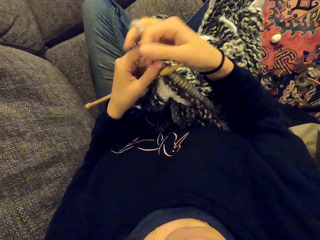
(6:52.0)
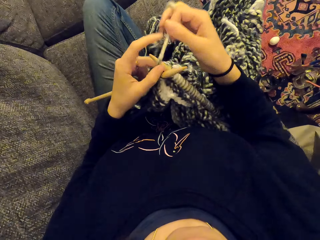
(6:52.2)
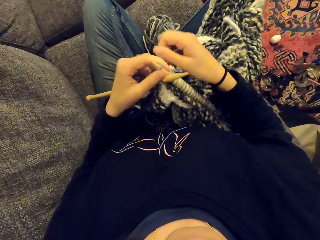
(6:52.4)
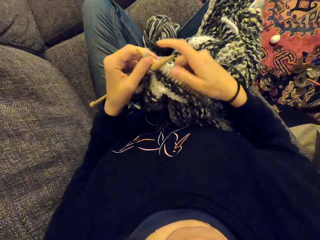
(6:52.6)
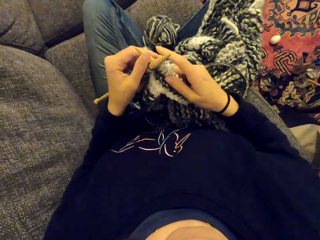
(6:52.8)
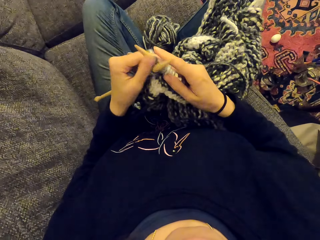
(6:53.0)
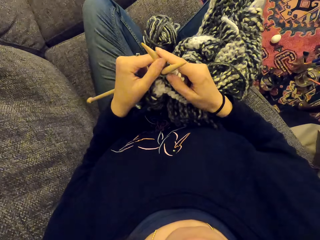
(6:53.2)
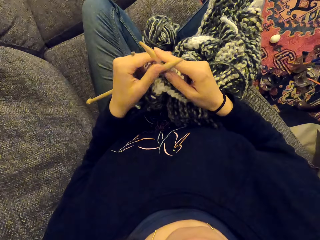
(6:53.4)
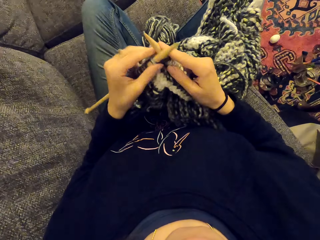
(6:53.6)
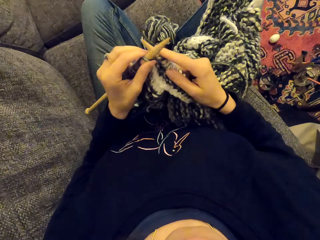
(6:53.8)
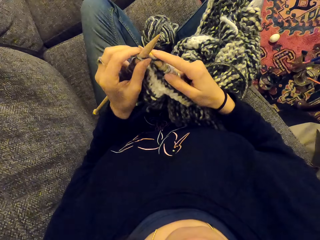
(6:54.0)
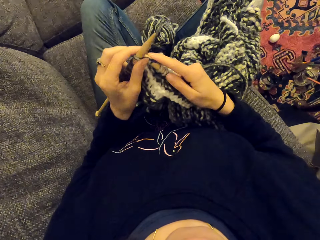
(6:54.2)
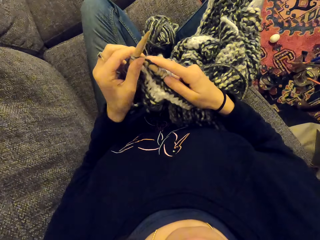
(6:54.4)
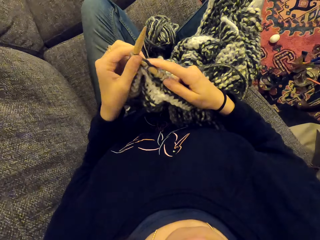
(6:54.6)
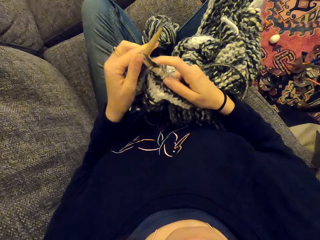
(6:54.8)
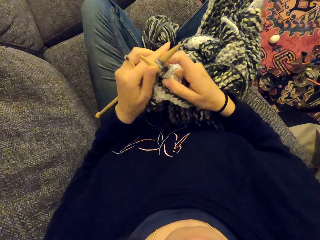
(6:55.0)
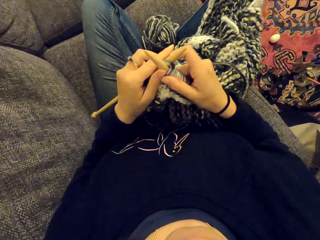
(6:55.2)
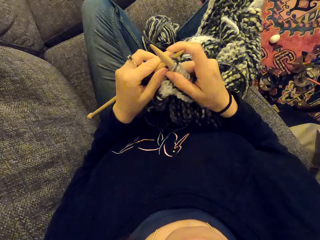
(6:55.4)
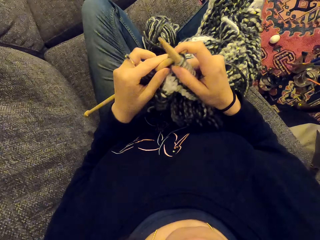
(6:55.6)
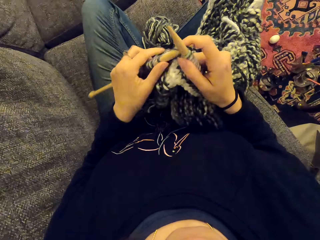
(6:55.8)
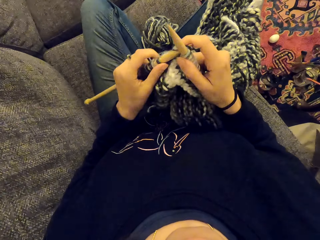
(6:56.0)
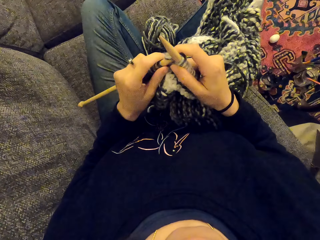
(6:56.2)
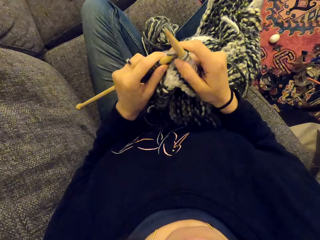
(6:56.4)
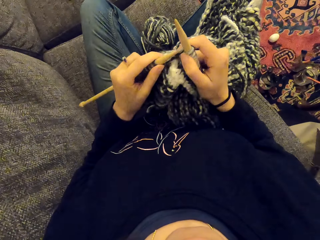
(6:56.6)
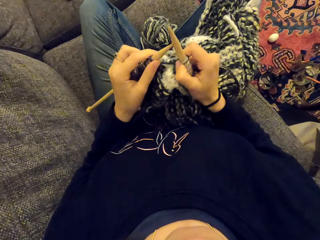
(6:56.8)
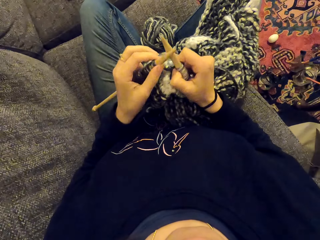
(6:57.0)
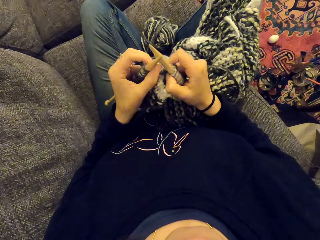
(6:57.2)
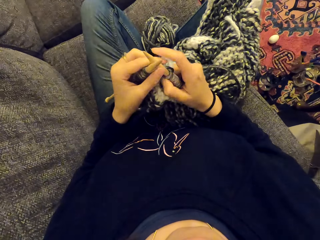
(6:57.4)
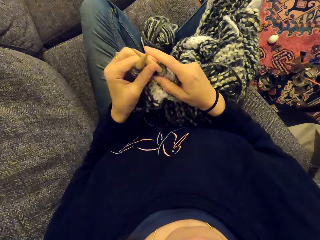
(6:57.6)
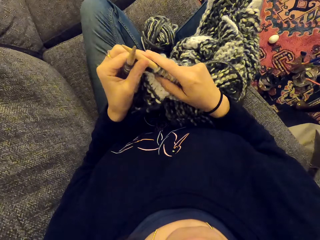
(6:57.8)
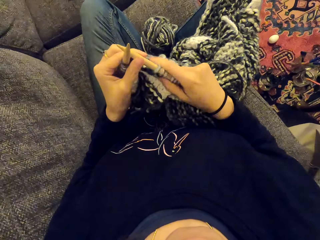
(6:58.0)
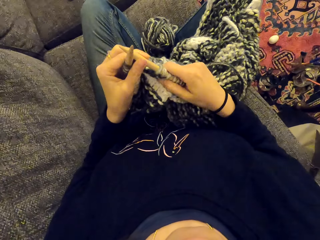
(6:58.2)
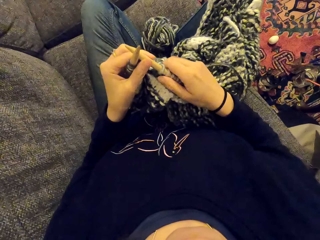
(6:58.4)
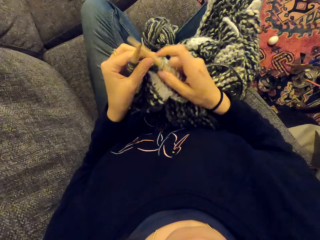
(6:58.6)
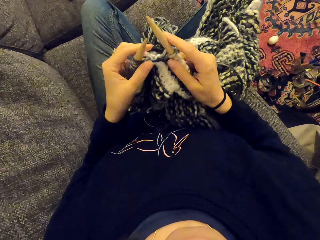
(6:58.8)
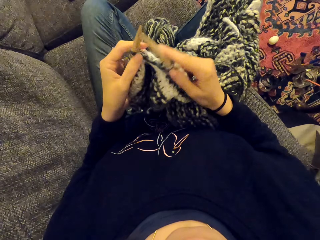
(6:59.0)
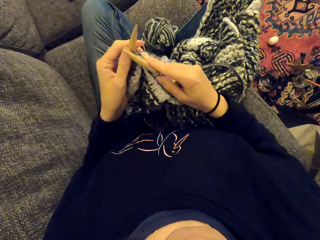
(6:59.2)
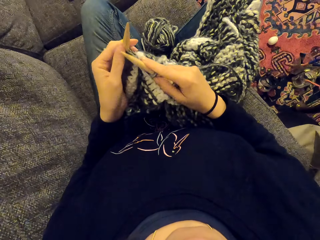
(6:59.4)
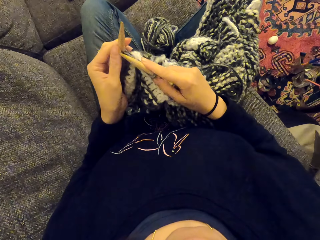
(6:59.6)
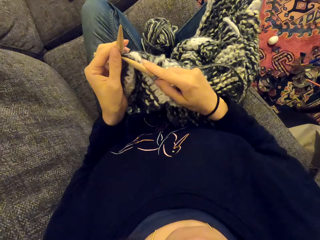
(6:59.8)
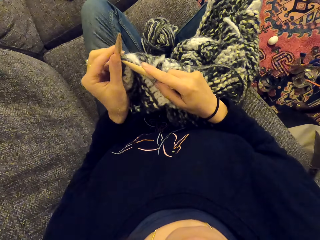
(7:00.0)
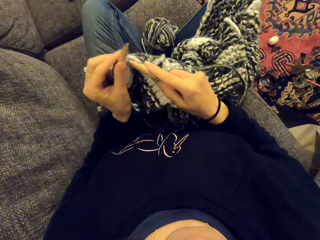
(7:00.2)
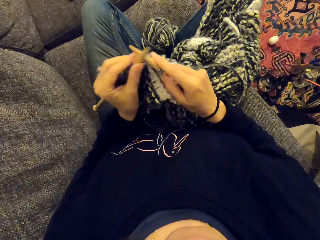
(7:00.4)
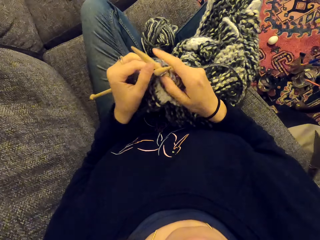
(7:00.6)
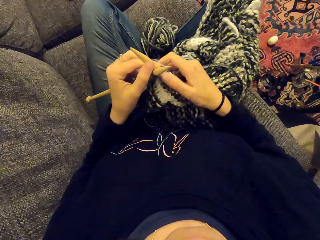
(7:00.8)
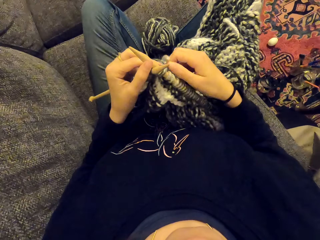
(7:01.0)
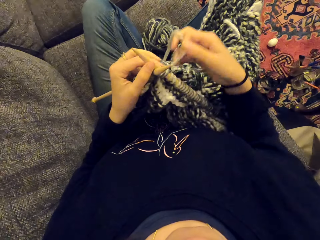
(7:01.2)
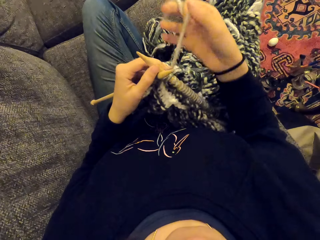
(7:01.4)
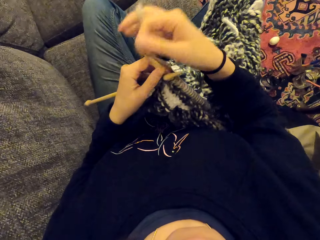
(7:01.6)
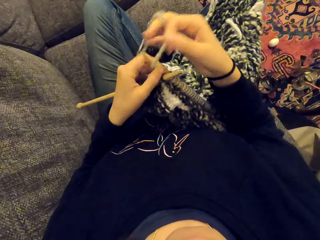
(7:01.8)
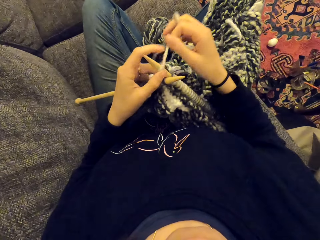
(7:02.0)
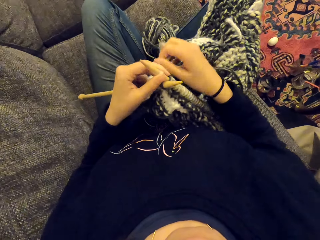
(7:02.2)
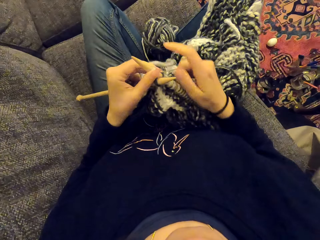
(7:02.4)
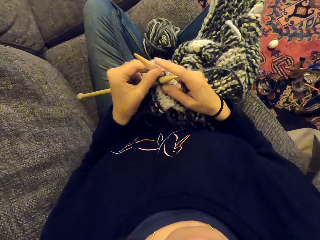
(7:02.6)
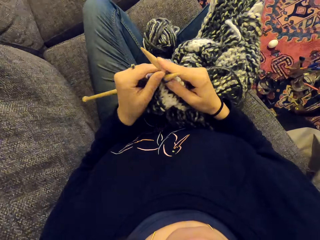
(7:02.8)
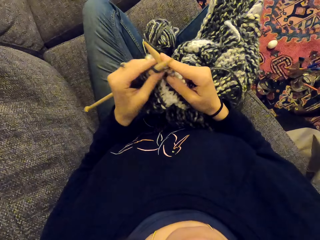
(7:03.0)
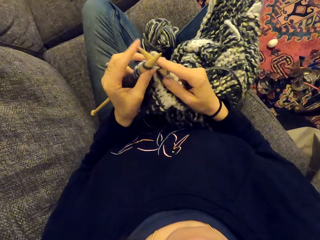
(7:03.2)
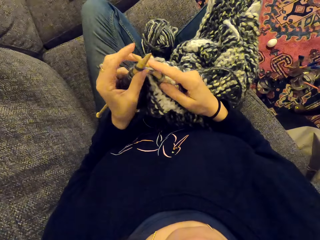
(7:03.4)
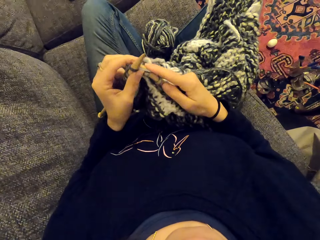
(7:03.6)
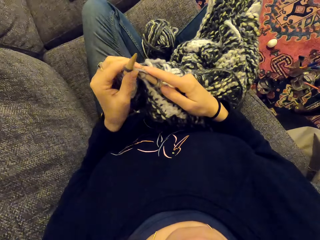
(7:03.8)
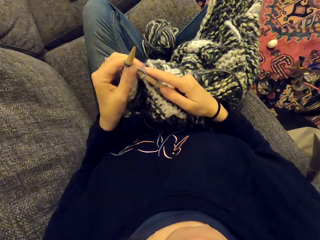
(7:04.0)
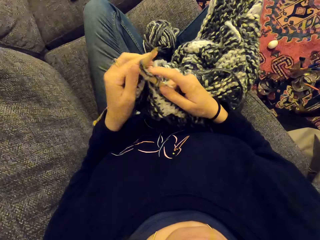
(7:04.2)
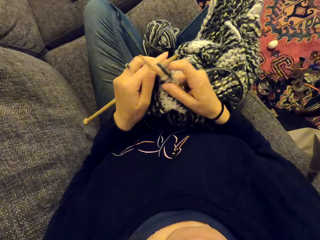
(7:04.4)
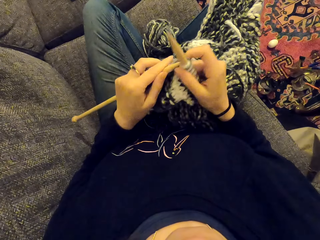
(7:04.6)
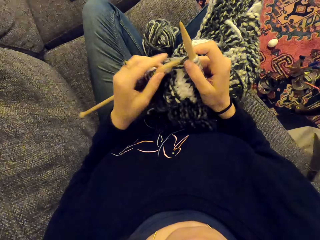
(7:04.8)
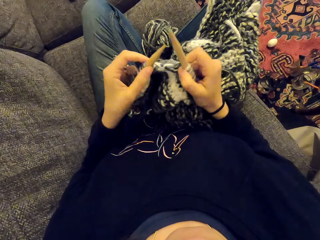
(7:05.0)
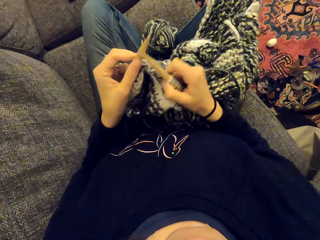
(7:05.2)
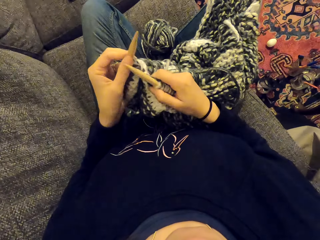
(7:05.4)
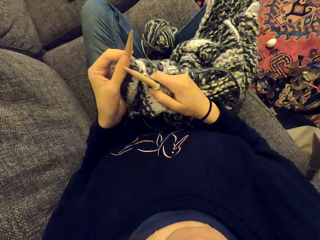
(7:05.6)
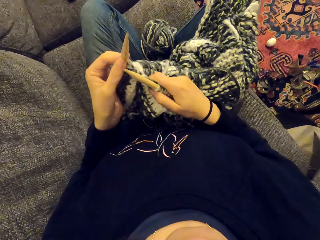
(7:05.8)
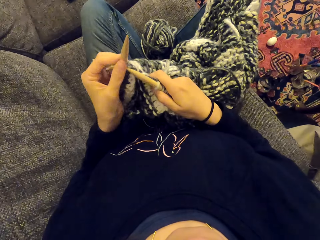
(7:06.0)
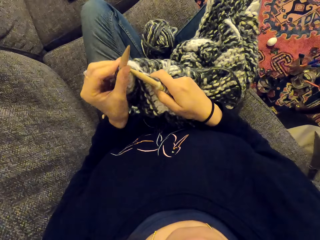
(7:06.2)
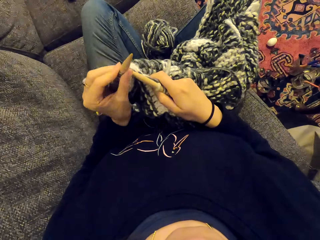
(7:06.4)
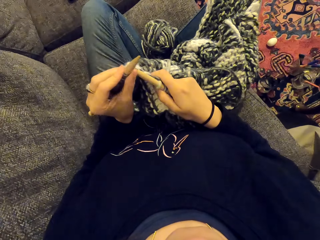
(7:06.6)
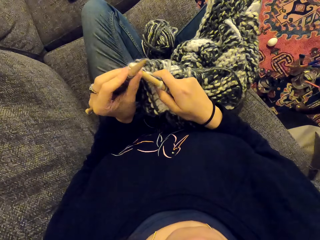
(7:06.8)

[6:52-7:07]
The camera wearer ties thread on a needle. They knit a cloth with needles. They tie the thread on the needle. They knit the cloth with the needles.

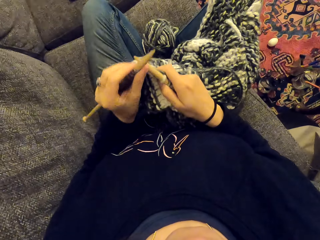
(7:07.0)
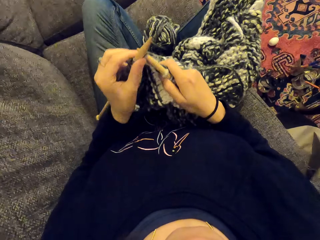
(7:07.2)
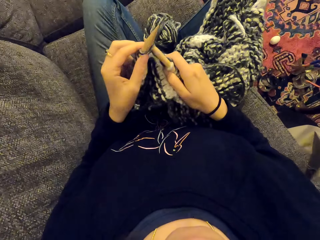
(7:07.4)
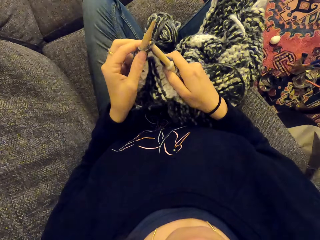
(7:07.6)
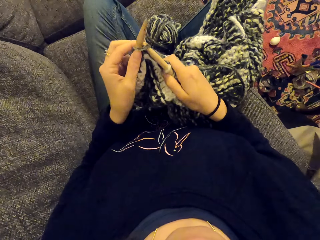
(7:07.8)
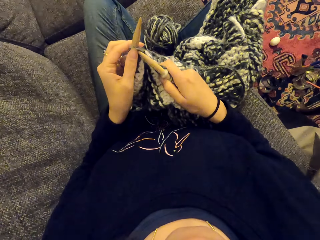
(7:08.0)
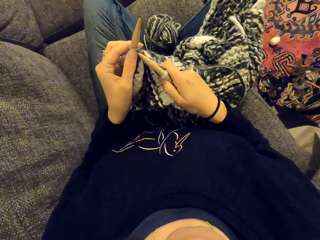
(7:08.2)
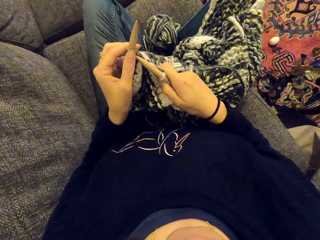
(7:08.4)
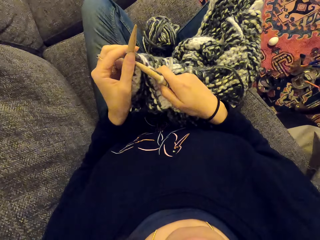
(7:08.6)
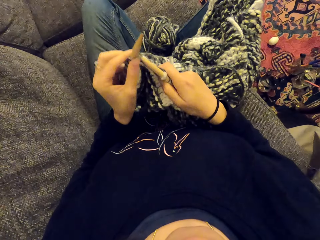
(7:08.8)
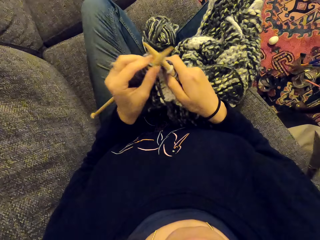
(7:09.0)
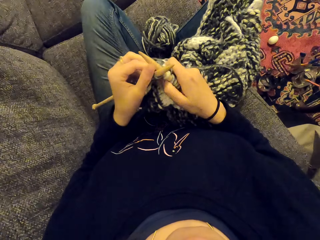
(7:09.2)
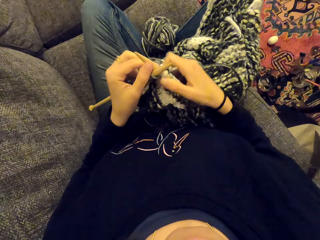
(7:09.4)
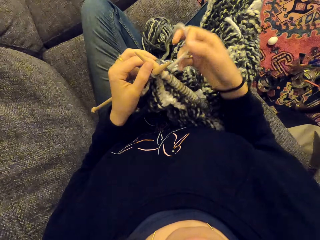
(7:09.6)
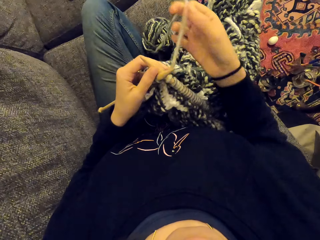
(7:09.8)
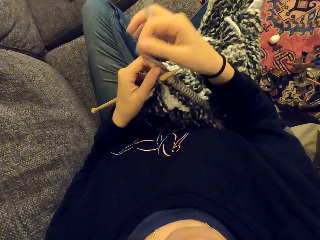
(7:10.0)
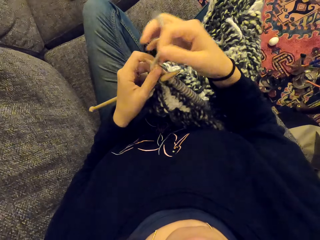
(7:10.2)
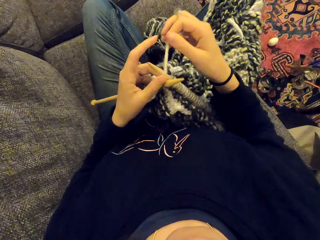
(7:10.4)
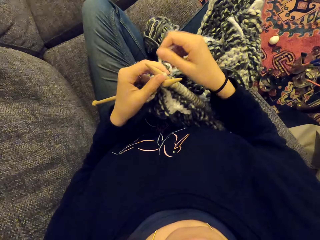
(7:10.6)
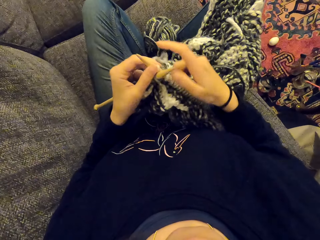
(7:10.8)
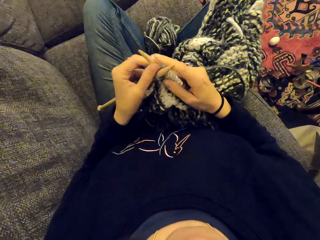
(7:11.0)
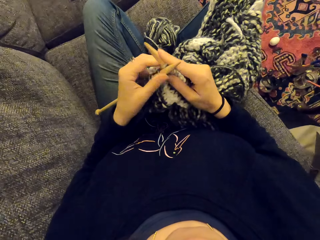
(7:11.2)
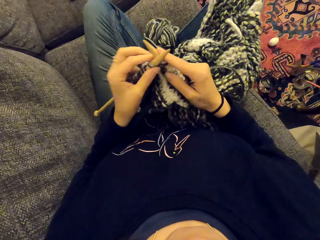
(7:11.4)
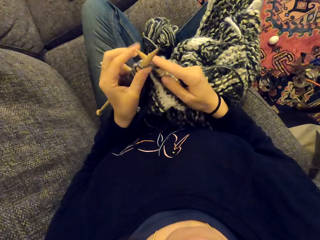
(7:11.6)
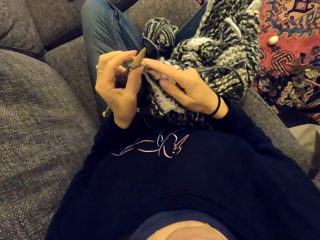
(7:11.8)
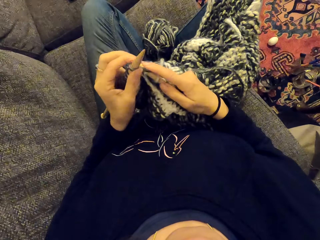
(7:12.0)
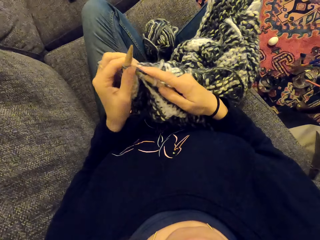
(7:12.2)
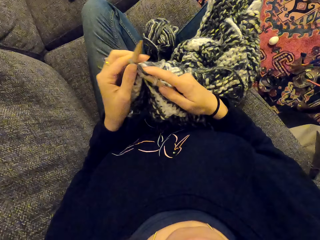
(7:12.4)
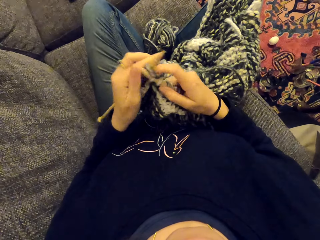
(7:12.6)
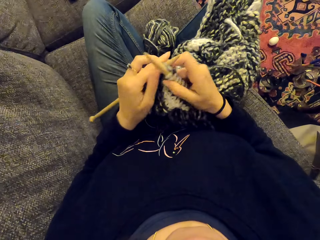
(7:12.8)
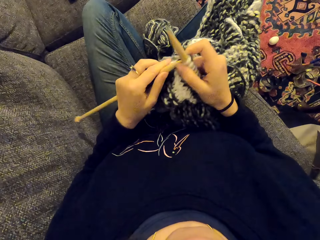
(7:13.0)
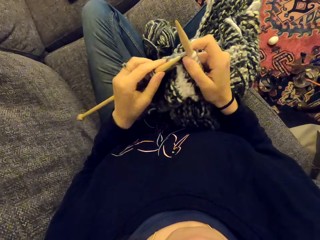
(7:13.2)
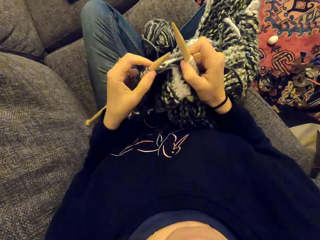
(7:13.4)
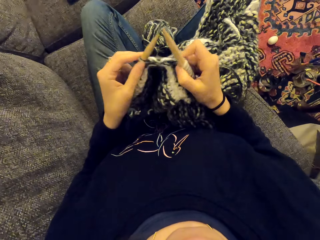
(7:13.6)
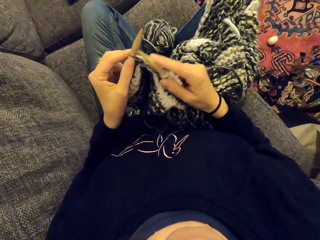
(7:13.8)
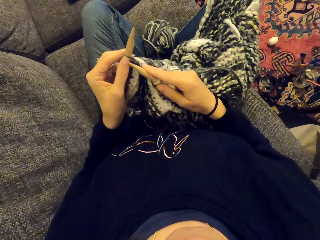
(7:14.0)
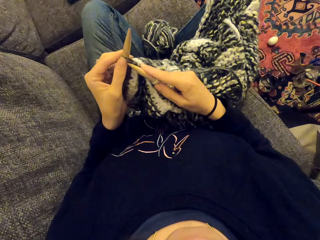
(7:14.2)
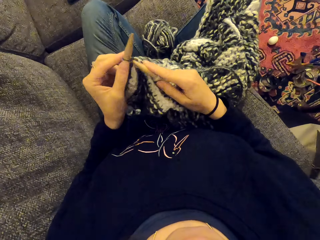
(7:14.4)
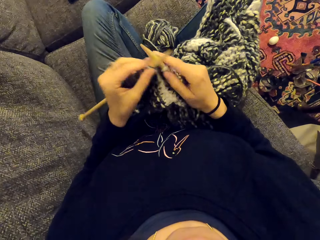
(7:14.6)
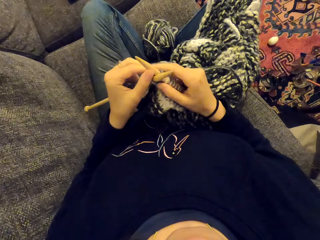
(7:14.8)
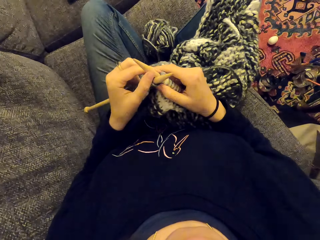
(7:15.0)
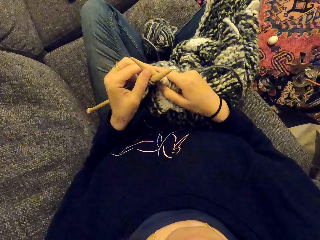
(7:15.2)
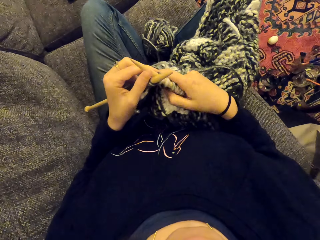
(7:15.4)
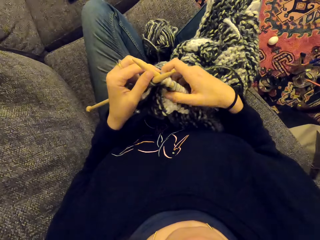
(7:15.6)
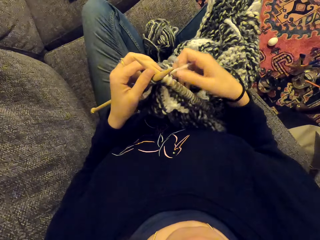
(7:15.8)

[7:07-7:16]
The camera wearer ties thread on a needle. They knit a cloth with needles.
